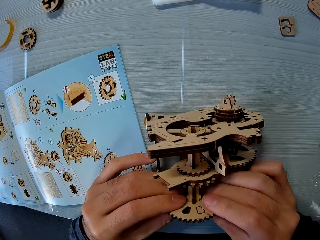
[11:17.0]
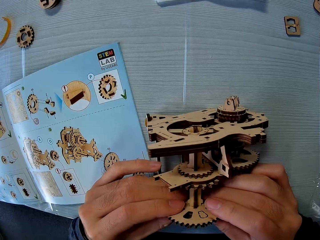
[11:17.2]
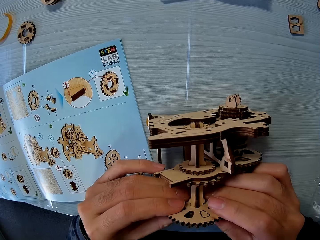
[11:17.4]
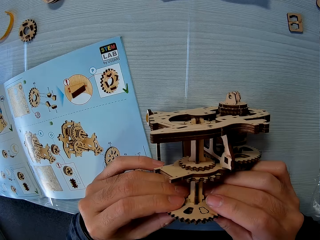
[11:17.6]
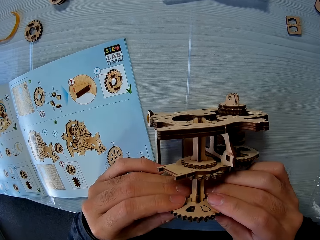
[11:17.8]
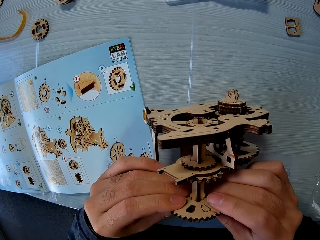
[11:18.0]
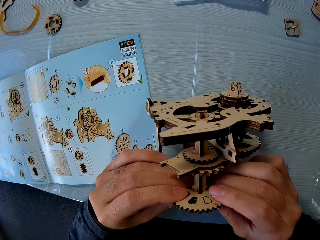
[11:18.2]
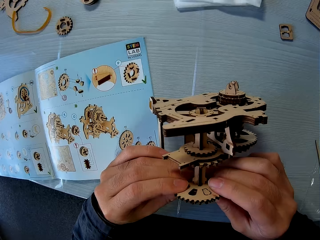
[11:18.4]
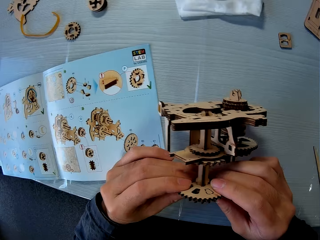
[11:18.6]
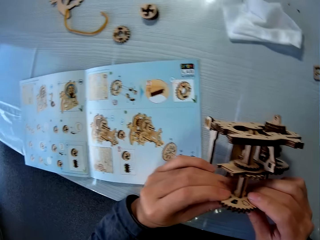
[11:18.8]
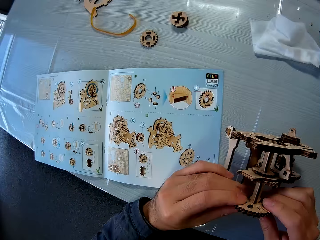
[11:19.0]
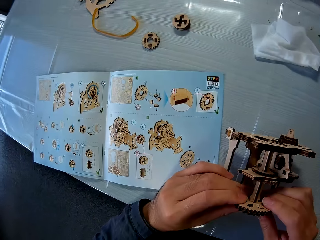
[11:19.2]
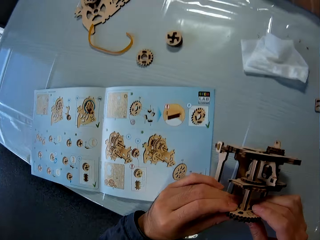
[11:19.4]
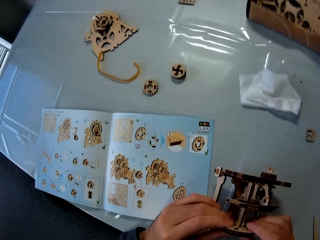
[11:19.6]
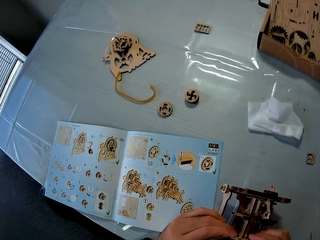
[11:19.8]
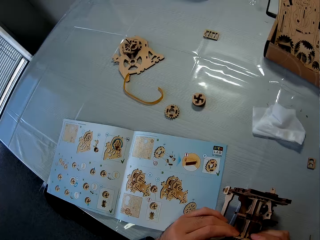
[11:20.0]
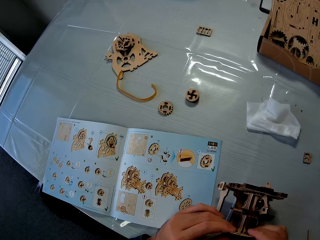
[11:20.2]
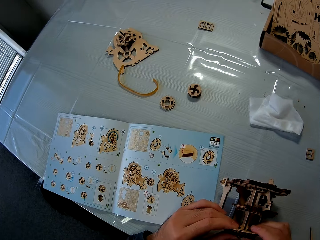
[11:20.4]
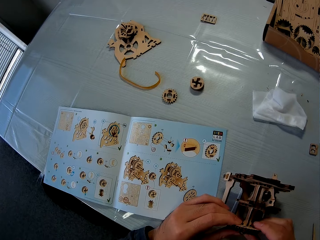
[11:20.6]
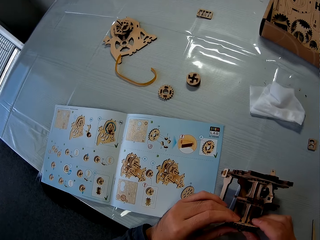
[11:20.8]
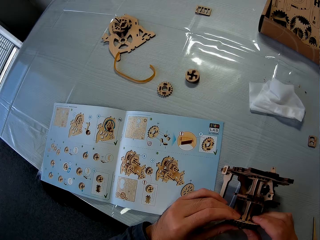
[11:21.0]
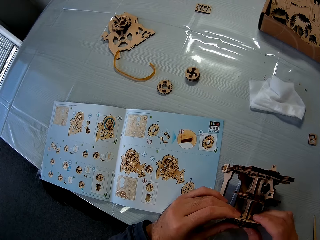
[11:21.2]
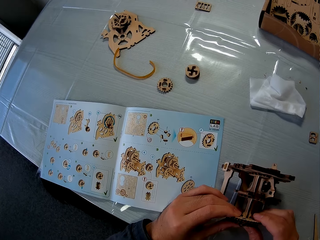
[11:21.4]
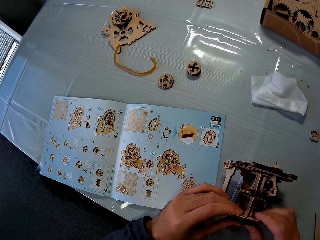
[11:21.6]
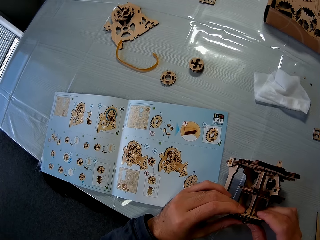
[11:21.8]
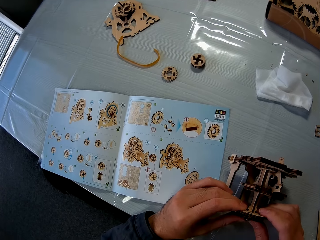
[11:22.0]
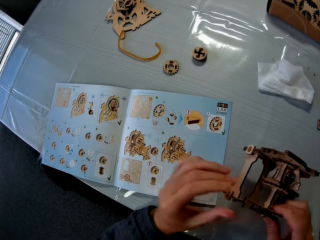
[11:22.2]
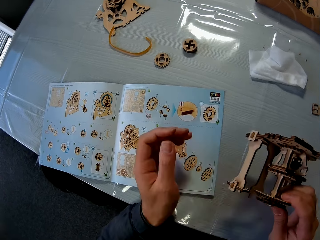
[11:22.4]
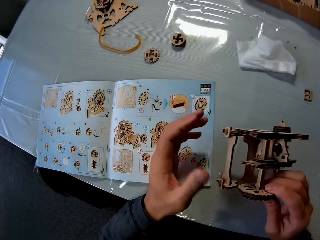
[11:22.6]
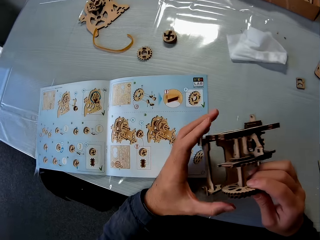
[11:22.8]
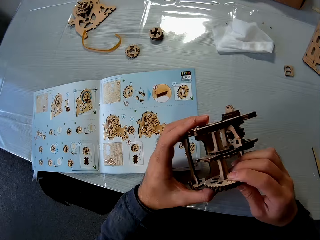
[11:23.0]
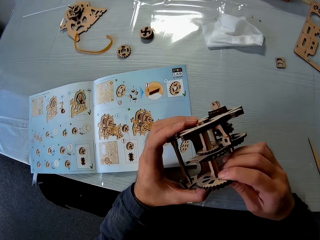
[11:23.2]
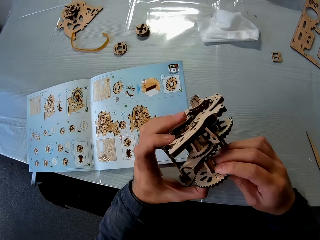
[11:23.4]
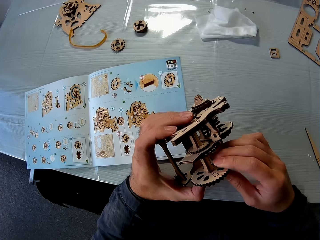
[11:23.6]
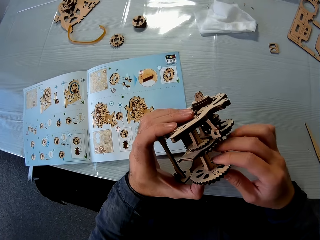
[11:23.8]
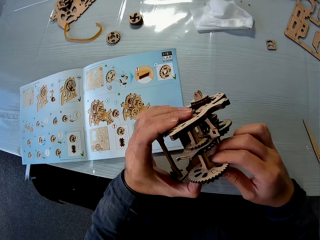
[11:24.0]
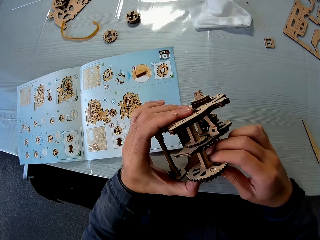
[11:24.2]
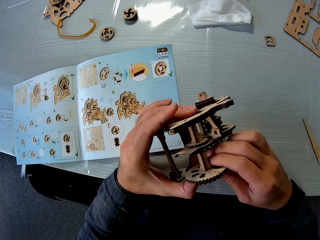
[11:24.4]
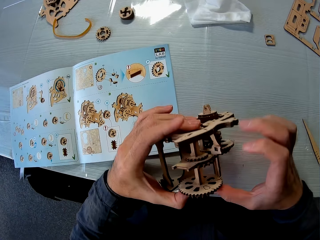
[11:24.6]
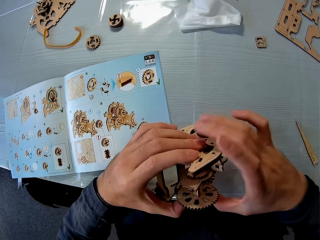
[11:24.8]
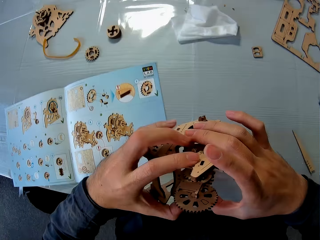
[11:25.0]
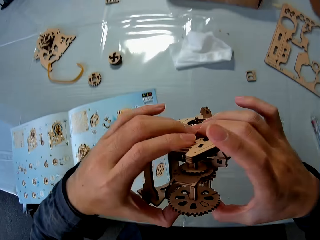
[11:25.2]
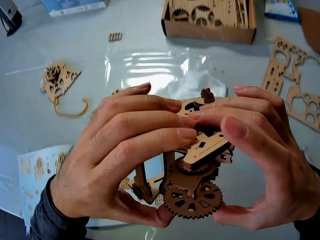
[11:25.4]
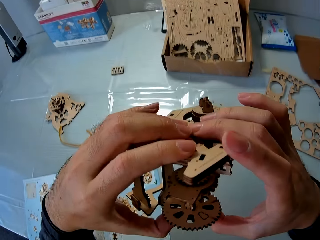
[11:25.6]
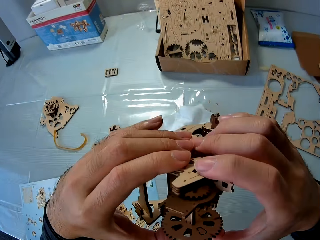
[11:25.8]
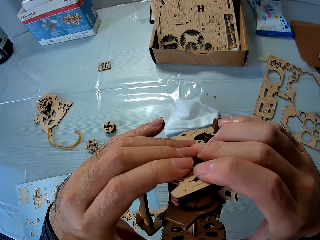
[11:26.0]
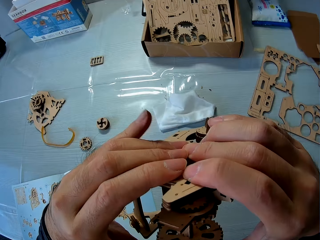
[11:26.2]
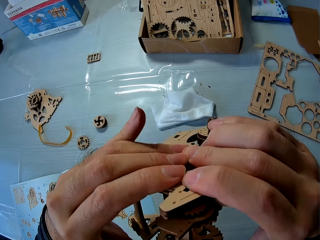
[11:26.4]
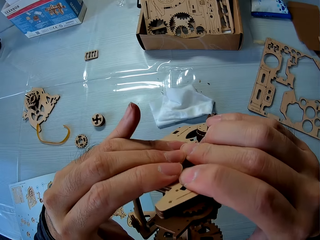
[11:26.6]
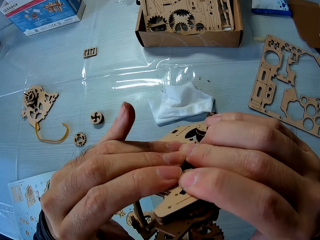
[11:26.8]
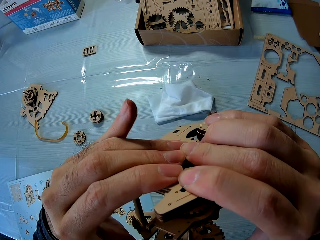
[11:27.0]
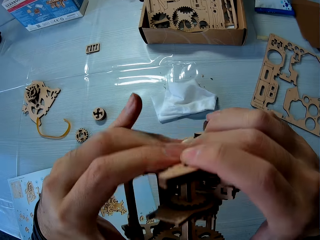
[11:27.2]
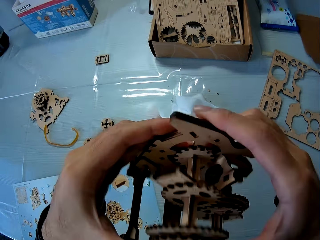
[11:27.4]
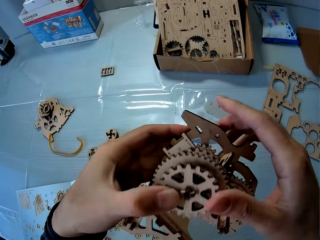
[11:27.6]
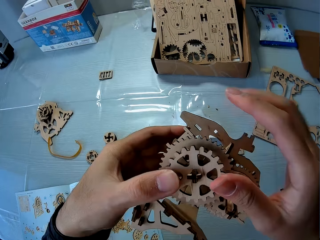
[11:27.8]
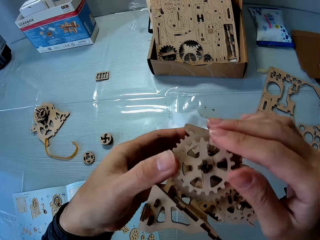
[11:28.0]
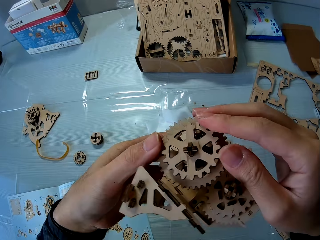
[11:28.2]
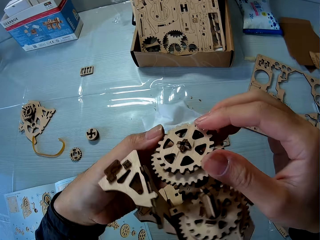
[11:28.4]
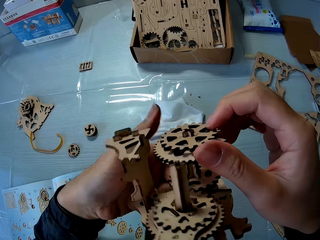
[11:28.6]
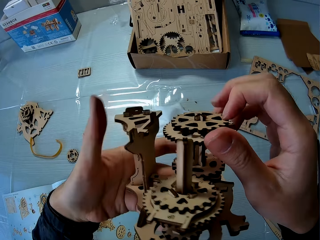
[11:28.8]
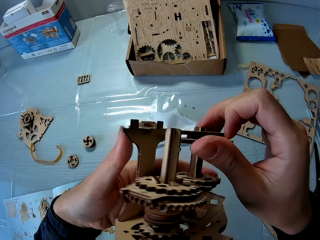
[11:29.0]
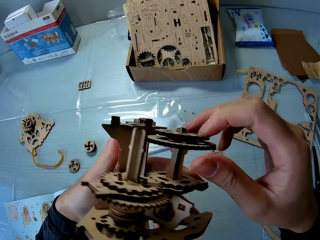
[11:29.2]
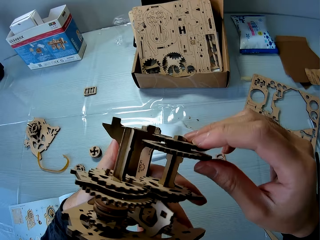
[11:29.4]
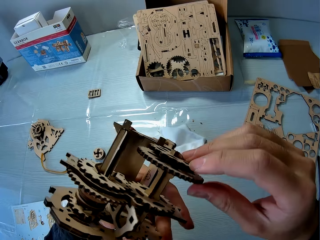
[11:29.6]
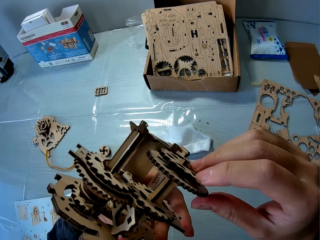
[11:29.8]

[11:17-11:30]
The camera wearer picks up the gear box.

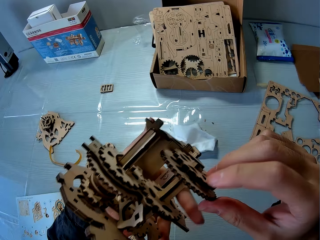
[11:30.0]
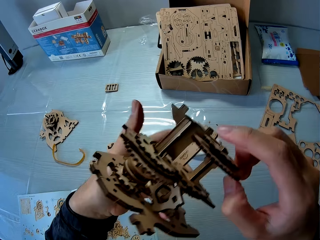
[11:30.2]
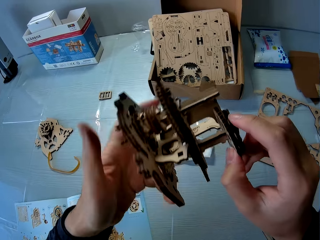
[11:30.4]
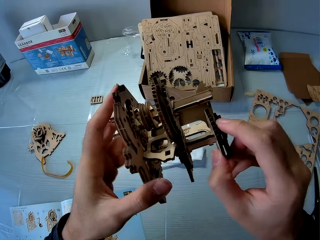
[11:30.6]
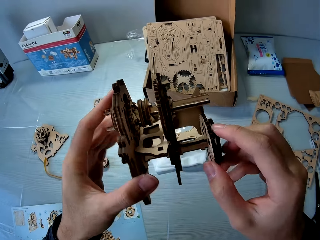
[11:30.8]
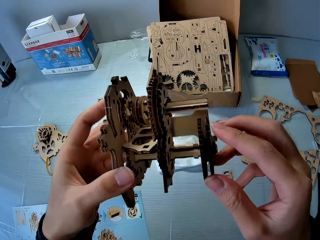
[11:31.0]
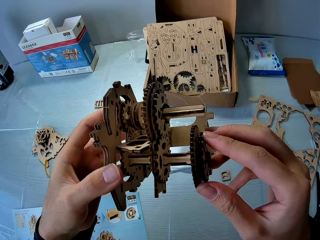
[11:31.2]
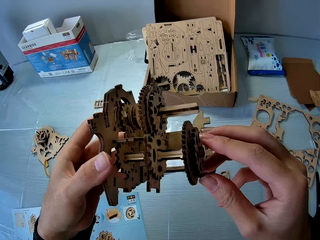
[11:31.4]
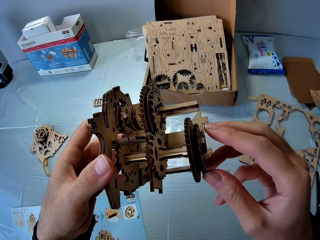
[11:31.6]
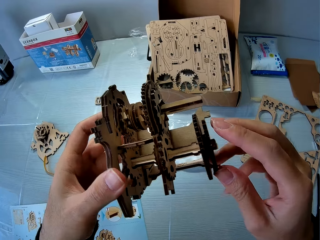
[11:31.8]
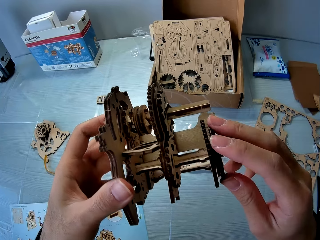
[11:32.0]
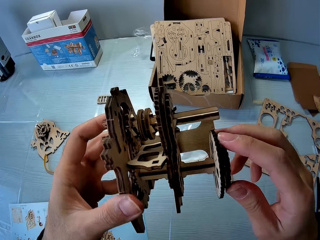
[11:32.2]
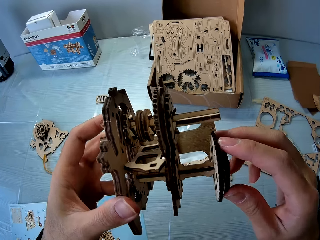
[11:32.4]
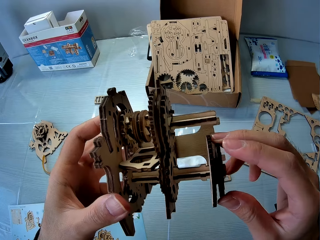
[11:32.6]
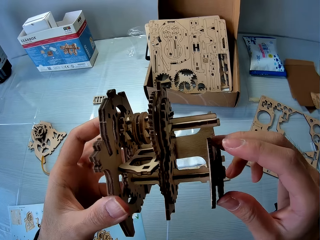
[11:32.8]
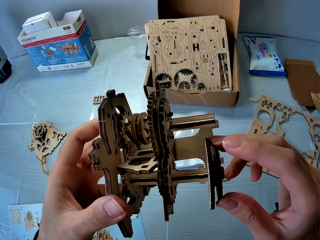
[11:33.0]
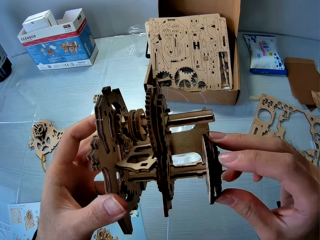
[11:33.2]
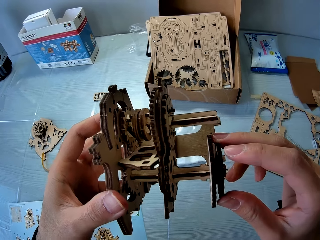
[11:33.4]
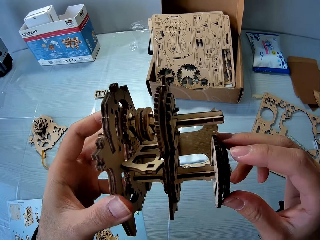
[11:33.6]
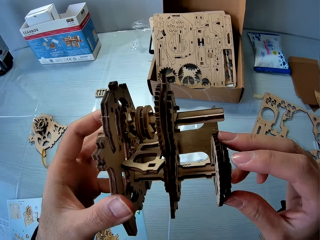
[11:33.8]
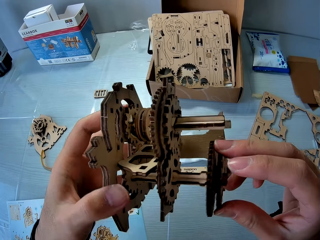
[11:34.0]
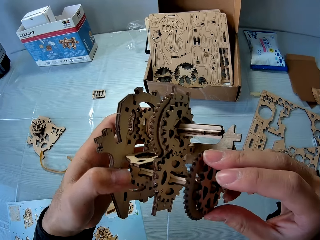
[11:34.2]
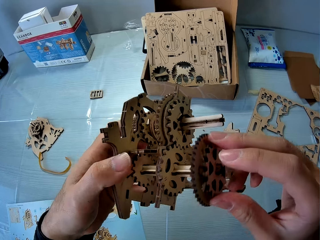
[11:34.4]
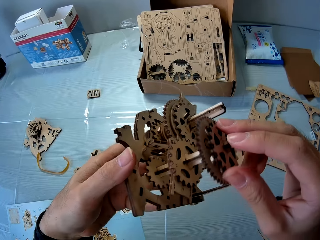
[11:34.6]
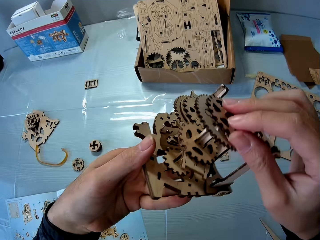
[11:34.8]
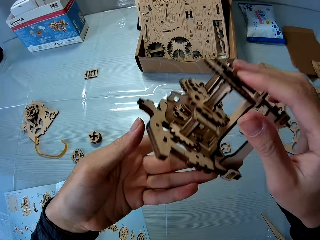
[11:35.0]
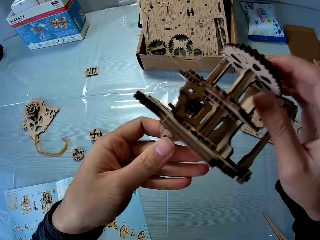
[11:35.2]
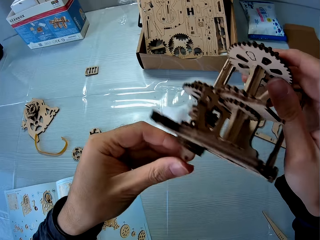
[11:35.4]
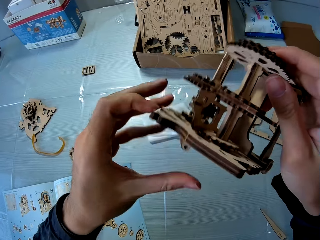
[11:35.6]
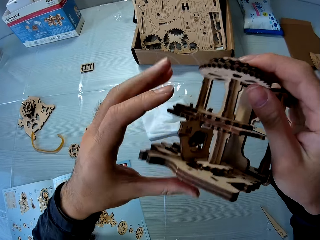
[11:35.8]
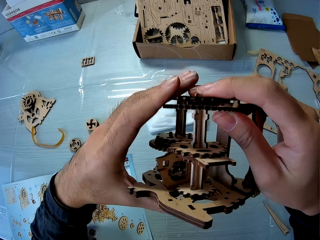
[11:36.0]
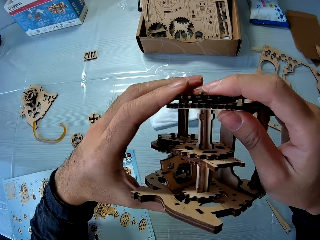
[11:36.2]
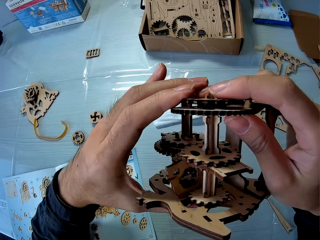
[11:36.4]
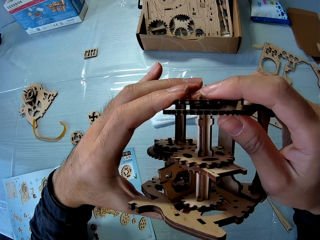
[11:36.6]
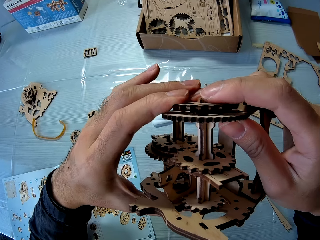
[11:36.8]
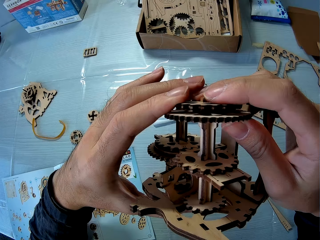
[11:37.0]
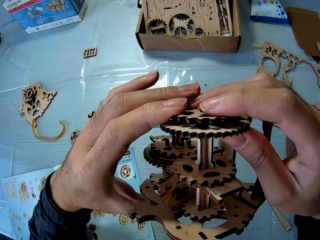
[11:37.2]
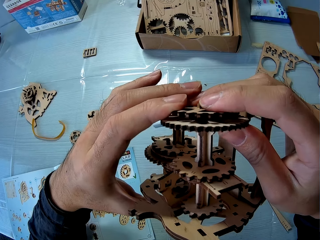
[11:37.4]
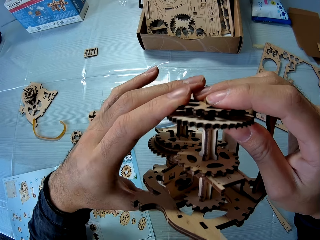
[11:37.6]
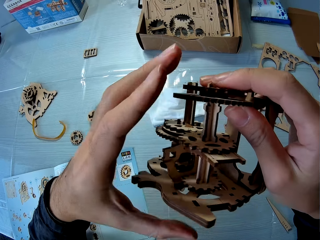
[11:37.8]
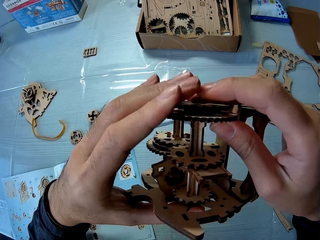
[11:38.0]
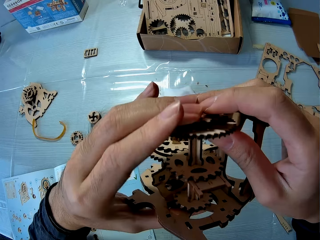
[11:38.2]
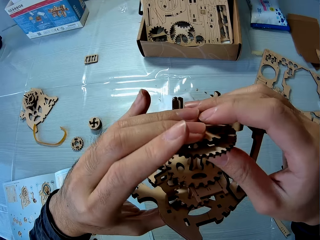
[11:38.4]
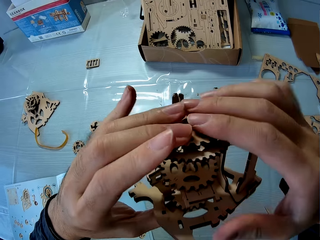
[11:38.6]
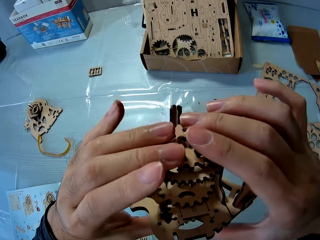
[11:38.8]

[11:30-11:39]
The camera wearer adjusts the gear assembly.
